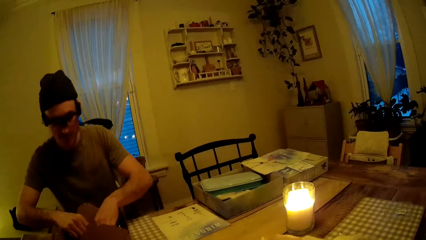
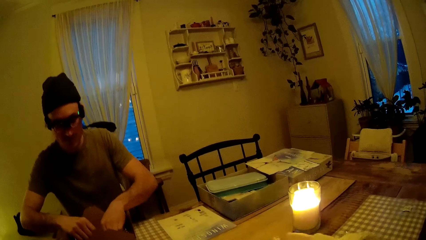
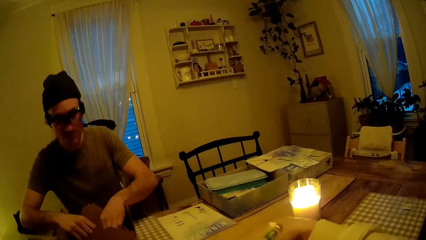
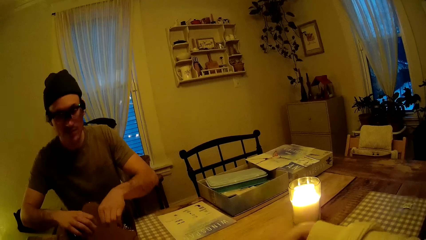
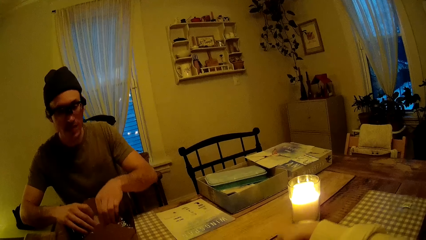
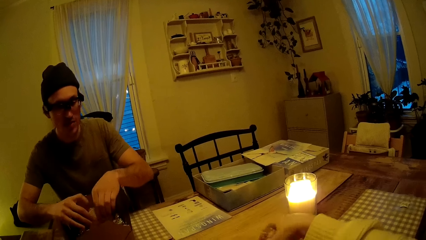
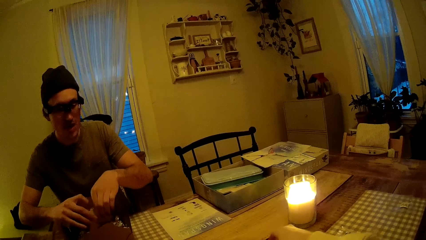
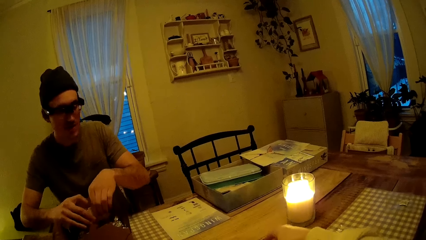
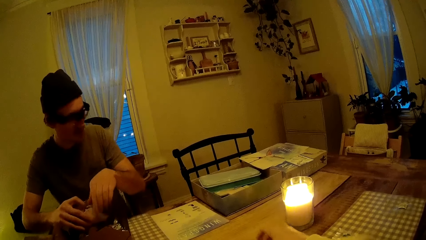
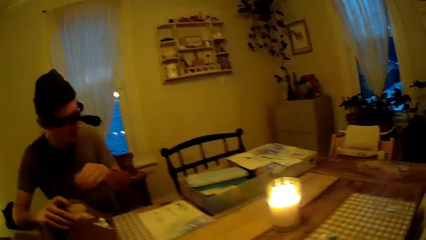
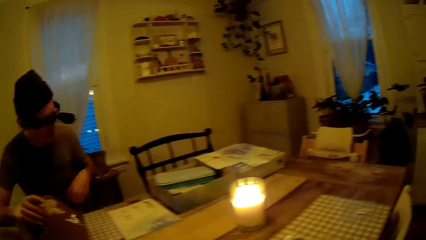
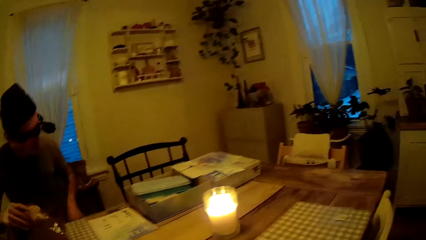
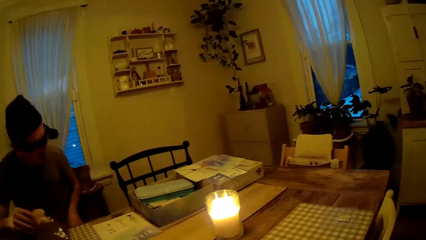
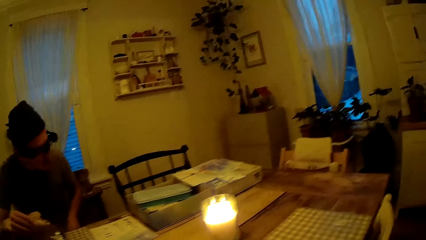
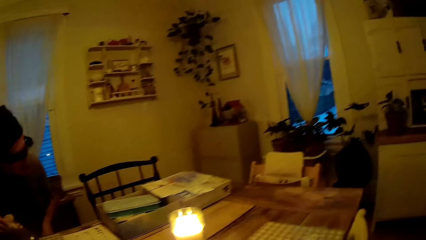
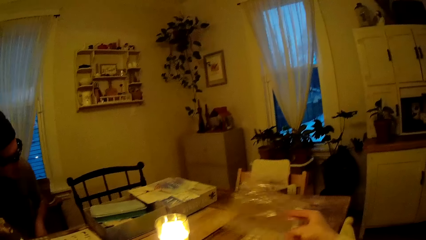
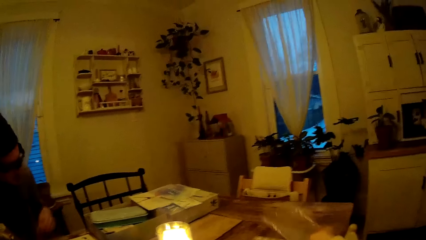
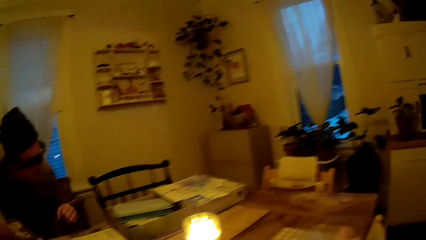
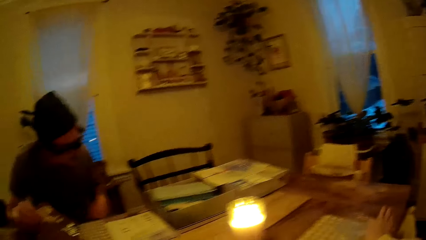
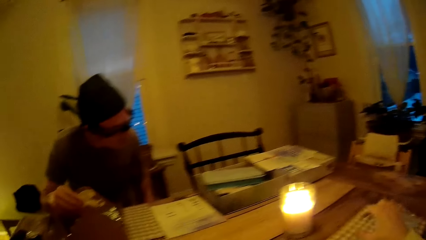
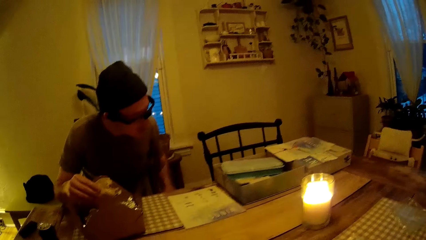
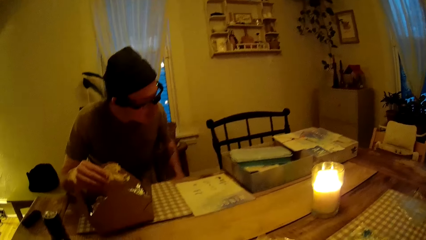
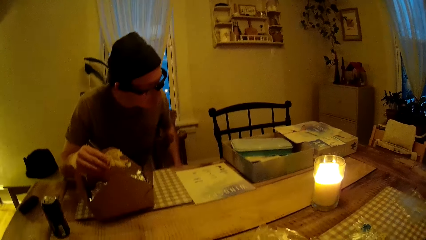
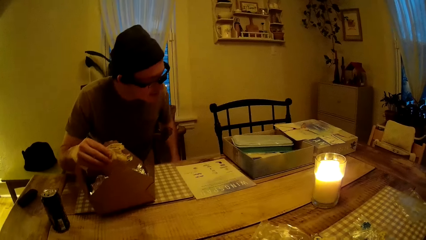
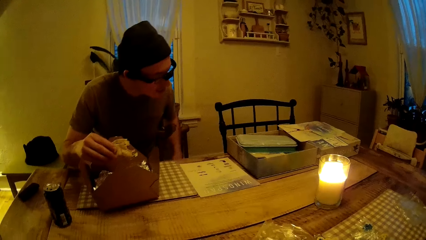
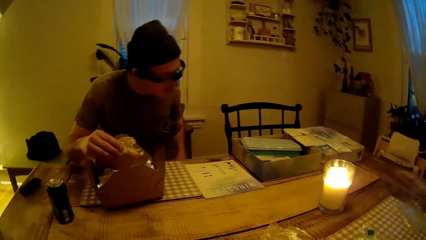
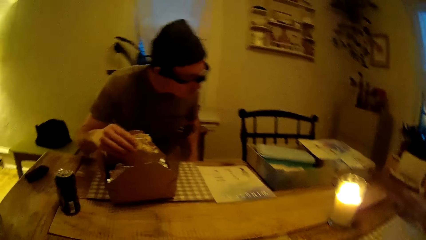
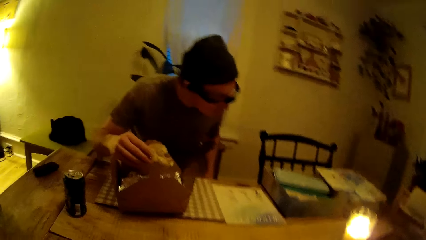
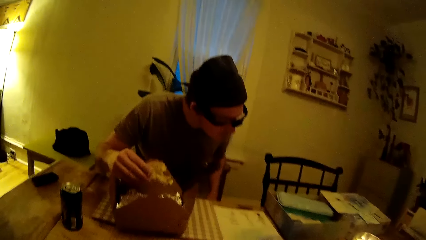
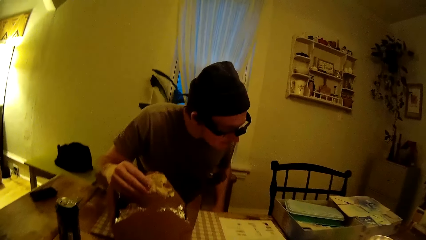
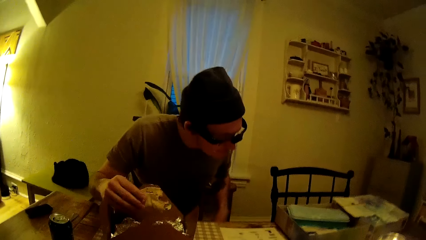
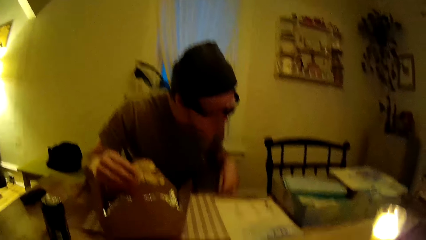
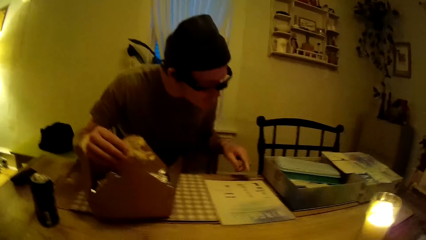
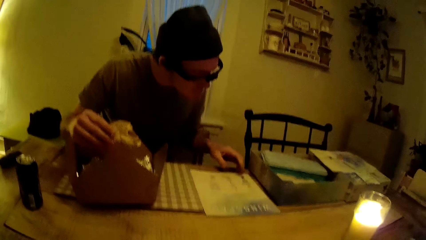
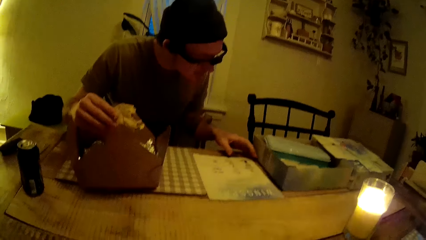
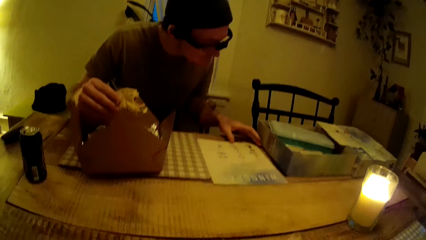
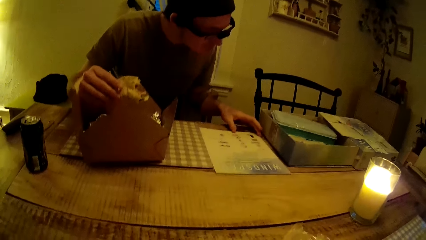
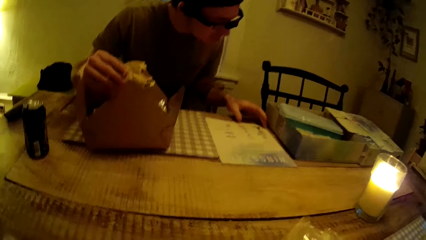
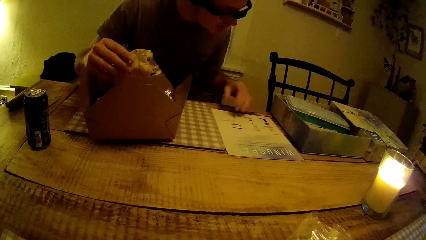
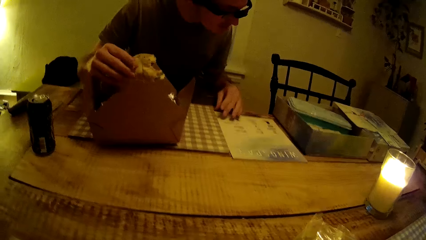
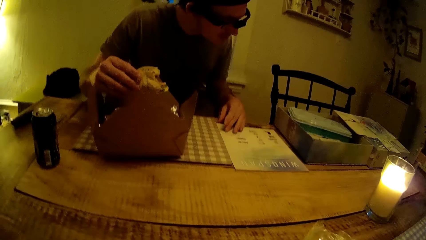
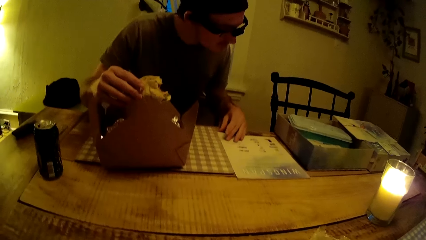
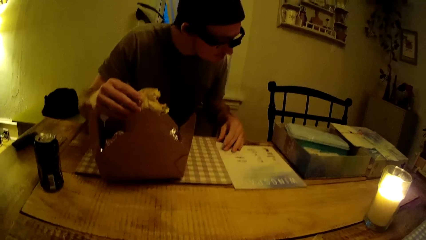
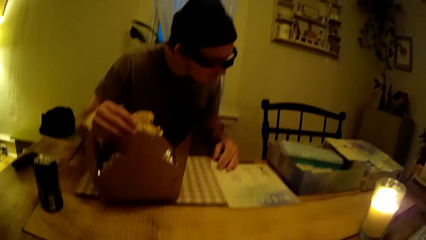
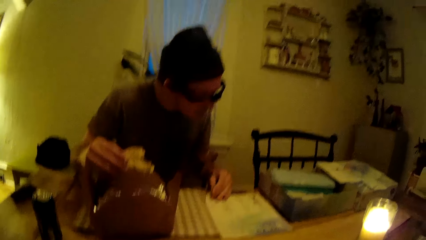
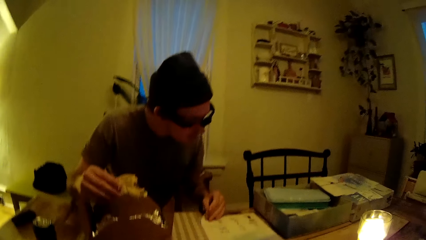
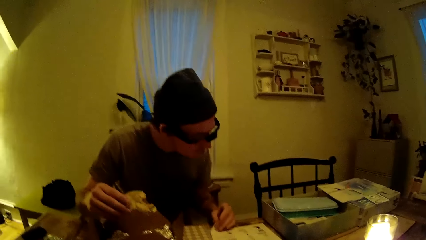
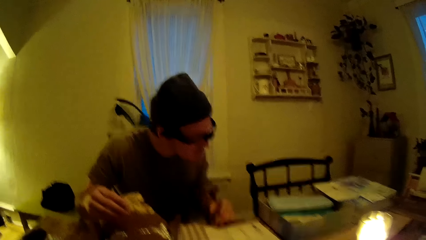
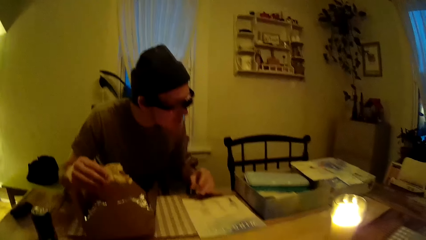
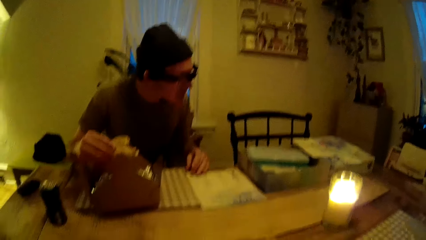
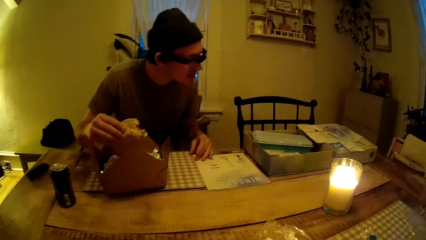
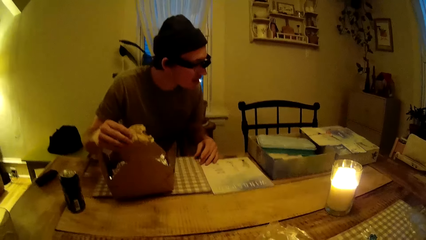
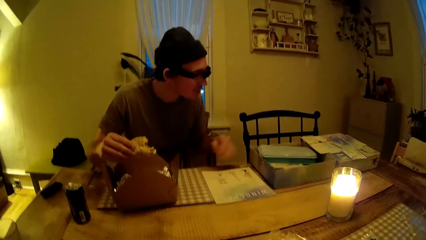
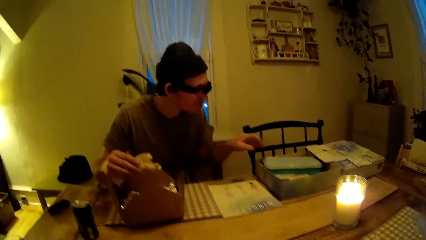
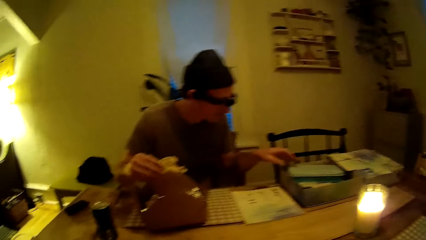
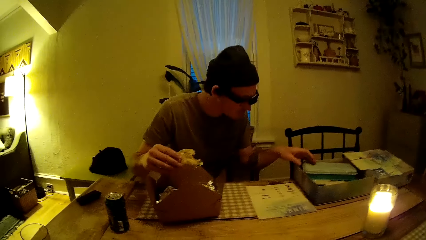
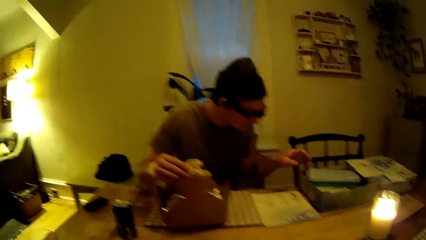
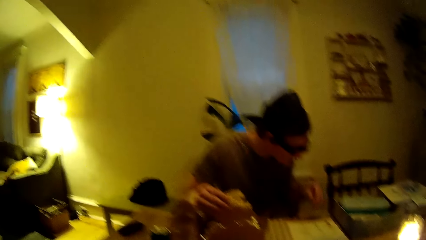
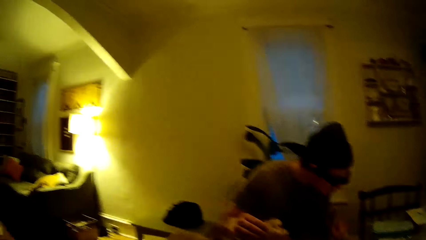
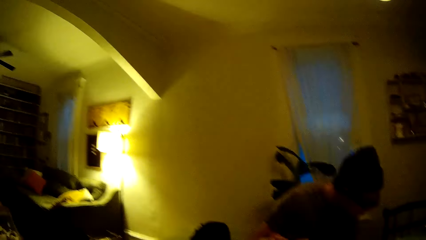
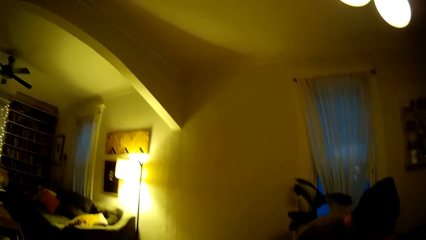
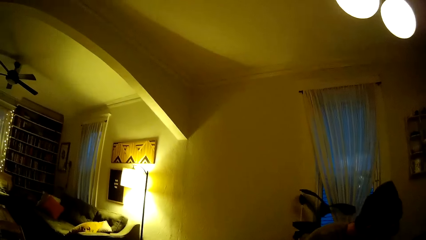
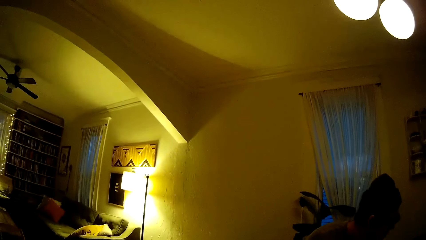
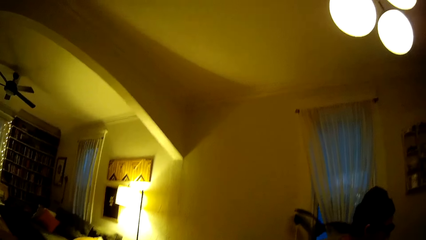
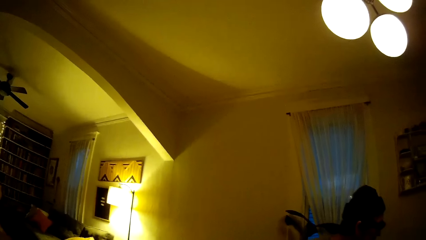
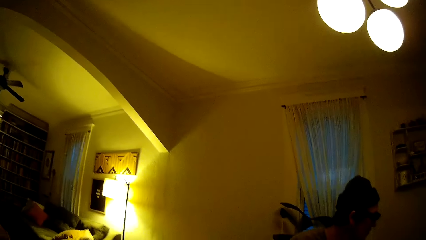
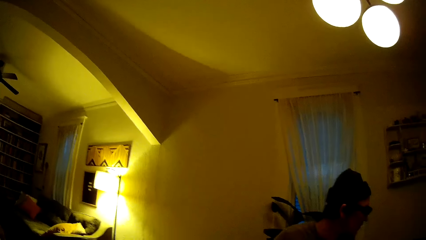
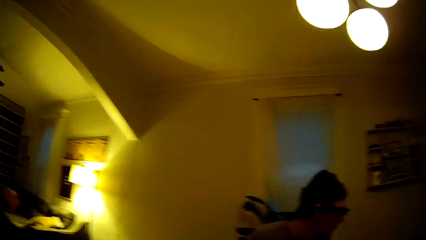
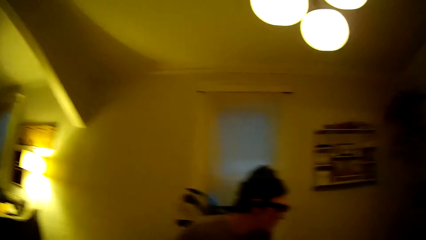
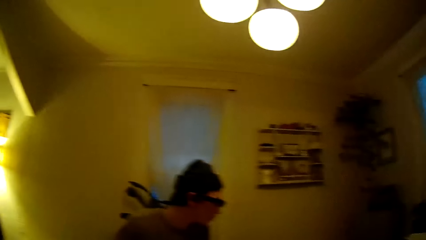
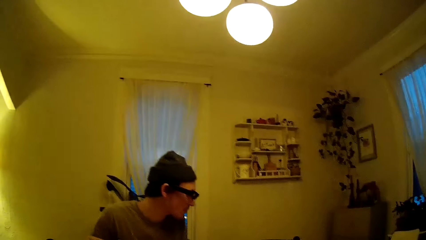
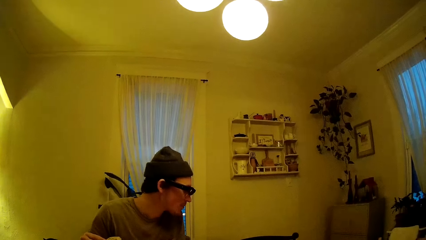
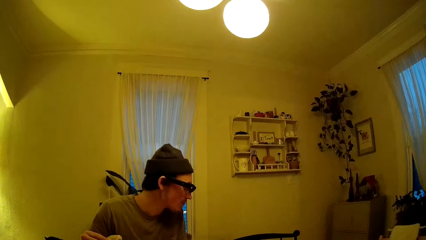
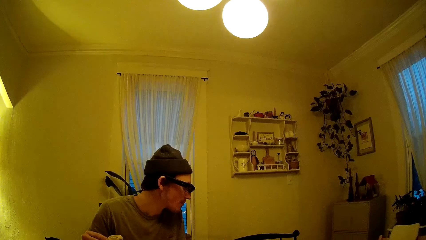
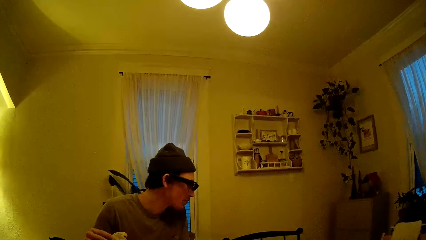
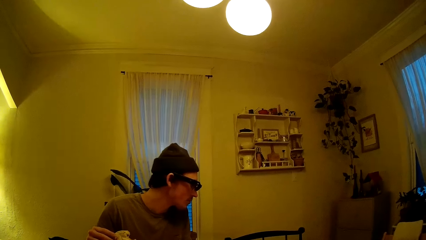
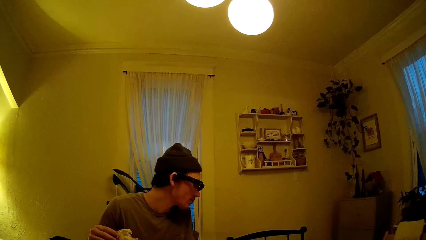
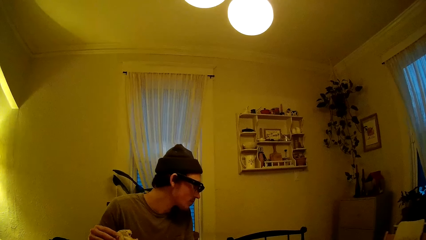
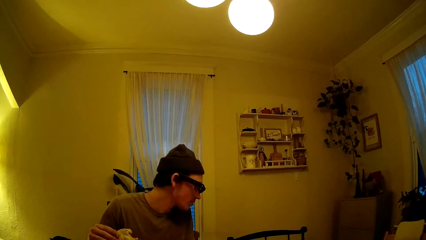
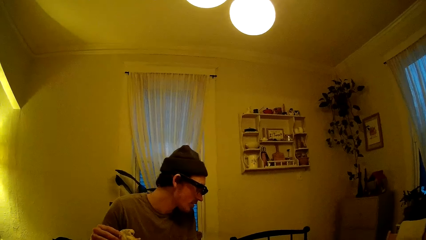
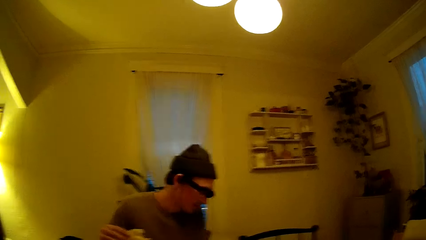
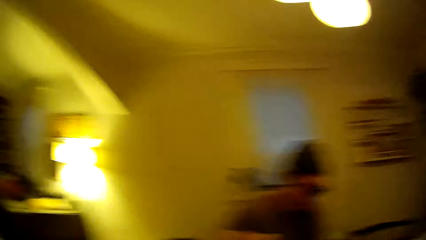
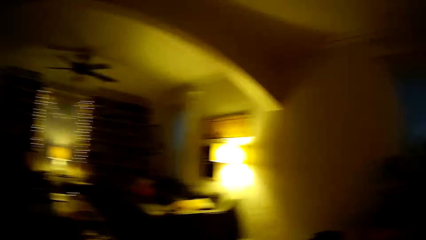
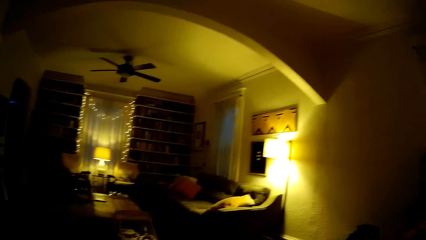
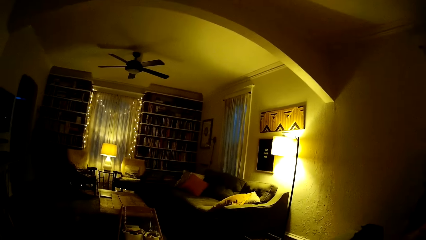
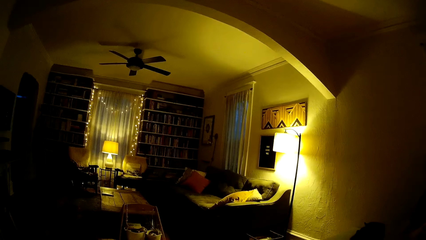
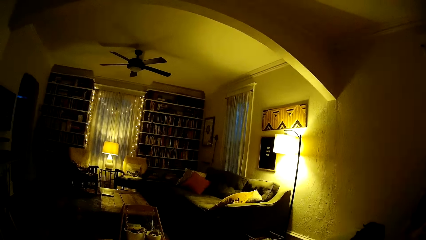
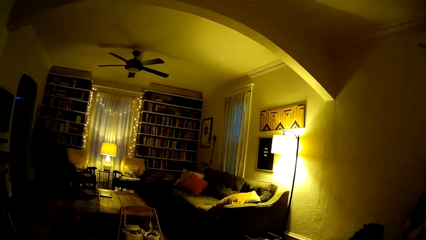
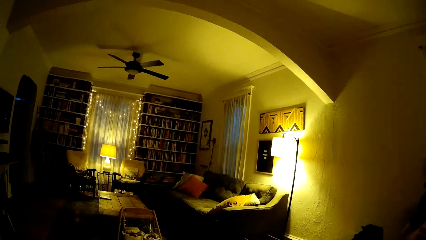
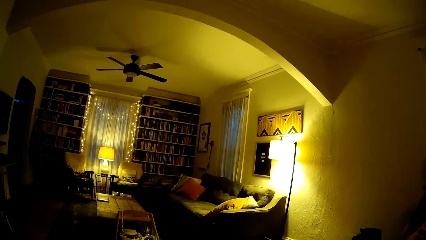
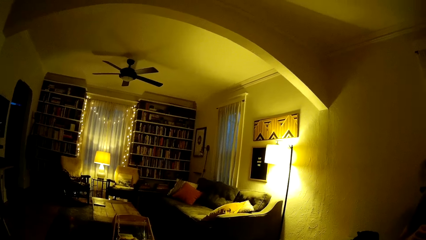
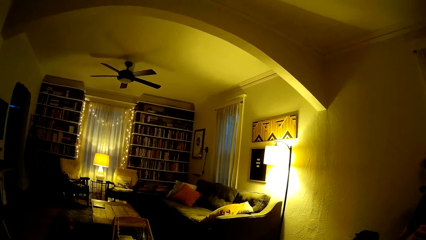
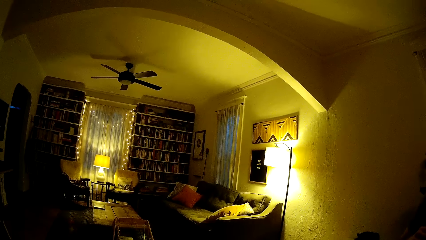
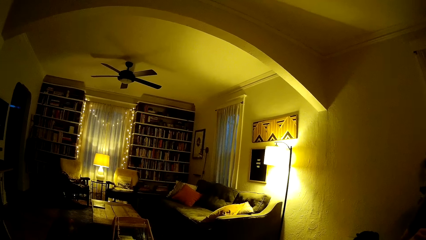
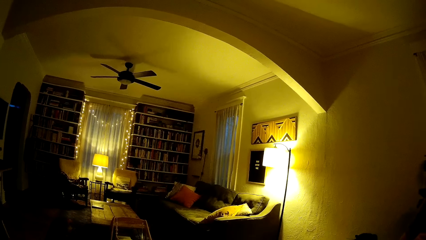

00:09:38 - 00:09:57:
The man takes a taco from the cardboard box with both hands. The man reads a game manual. The camera wearer moves something. She drops another polythene nylon on the table with her right hand. The man holds the game manual. The man touches the brochure on the table with his left hand. The man touches a case in a box on the table with his left hand.
